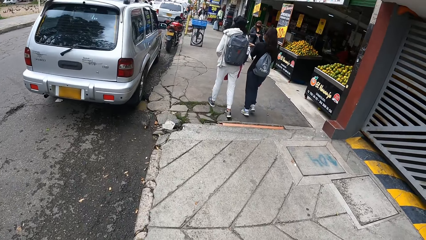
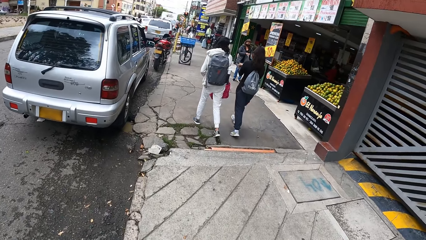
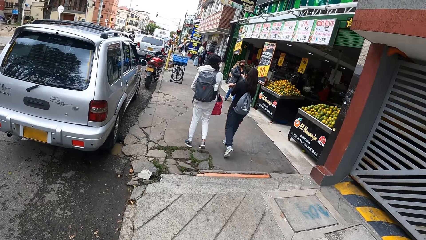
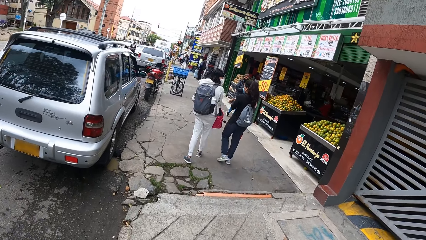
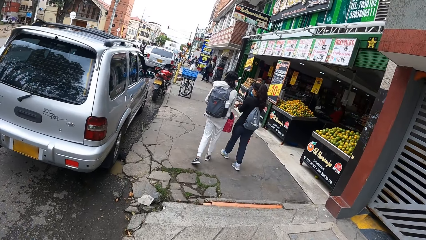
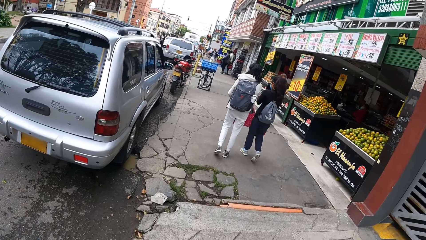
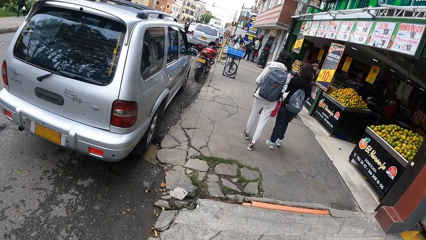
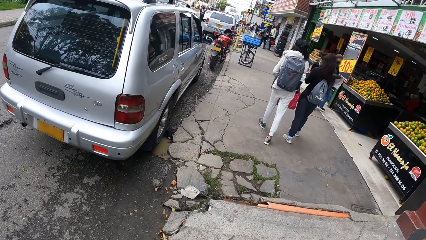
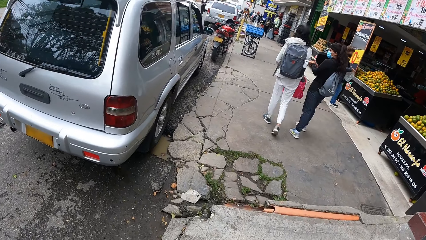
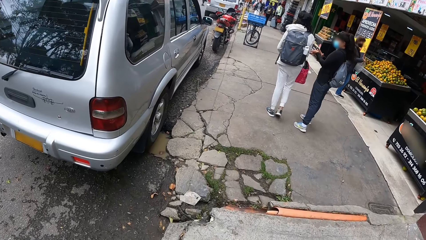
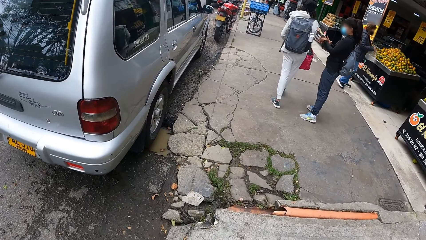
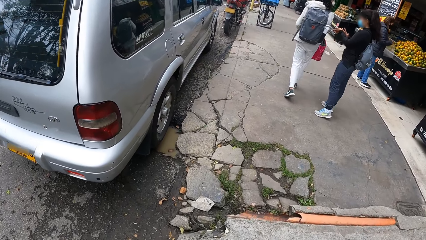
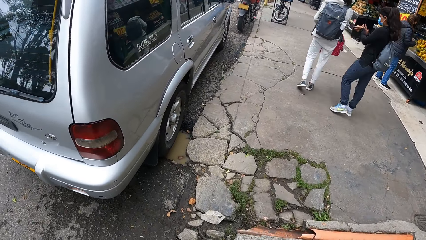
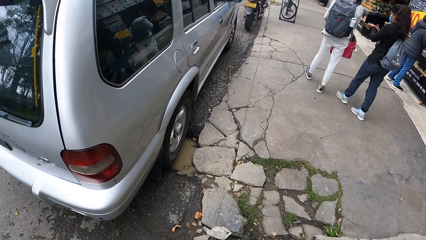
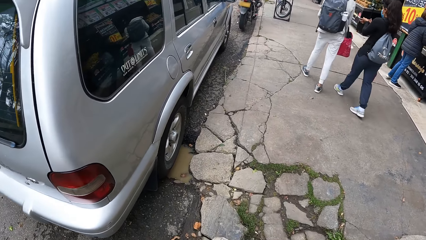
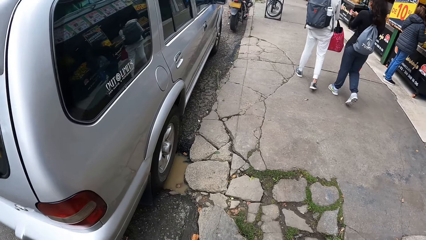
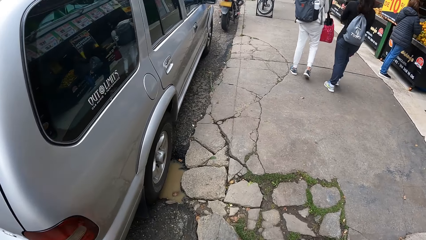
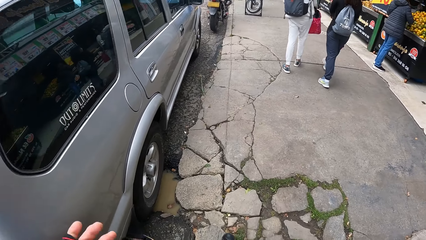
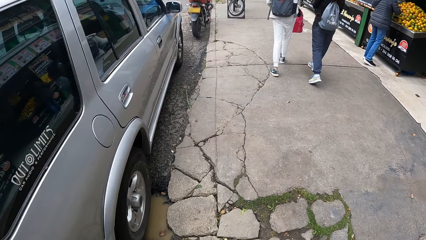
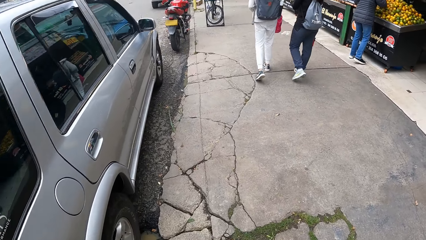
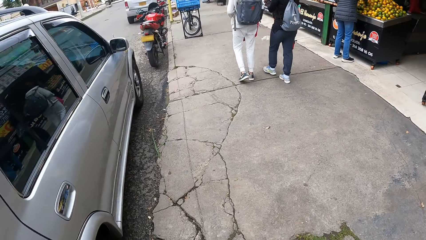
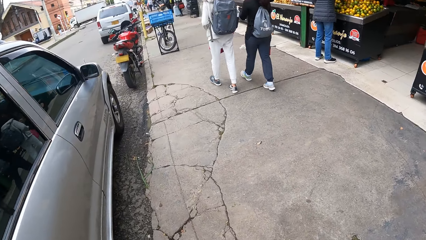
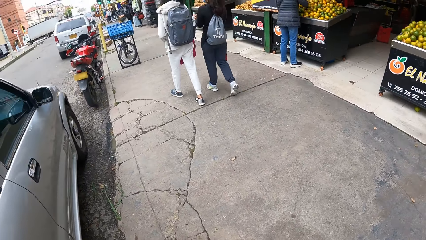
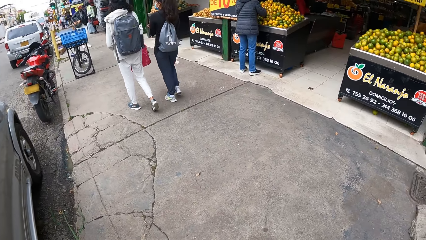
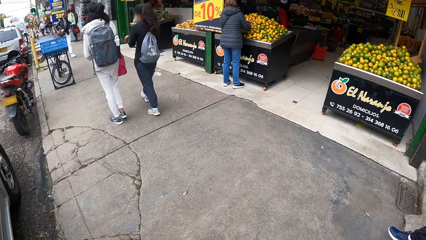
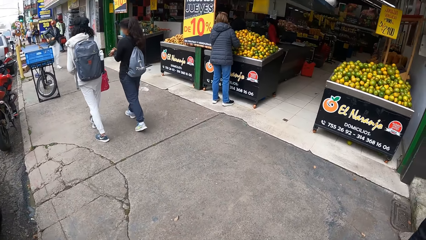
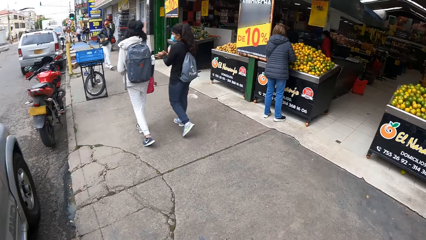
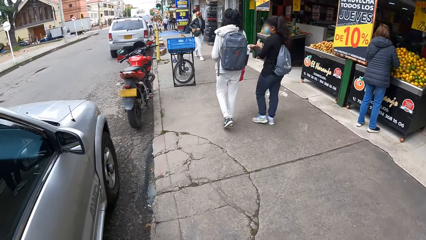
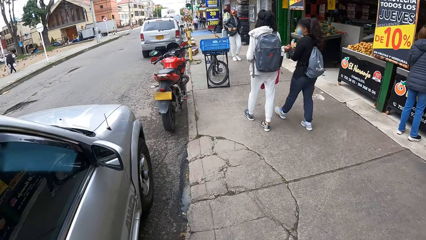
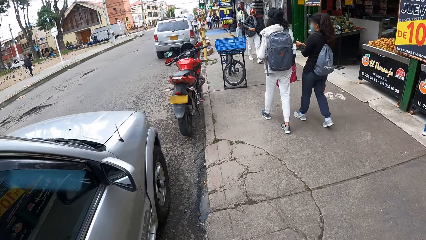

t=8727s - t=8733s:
A woman rubs her hands together.

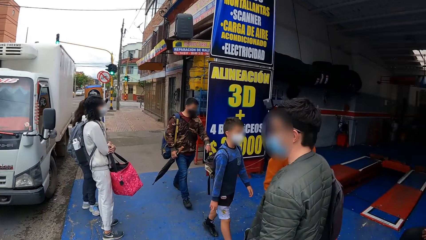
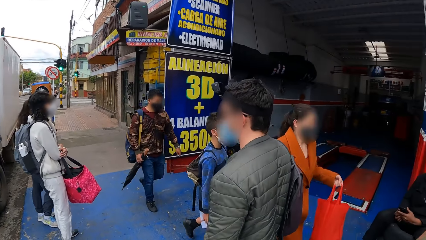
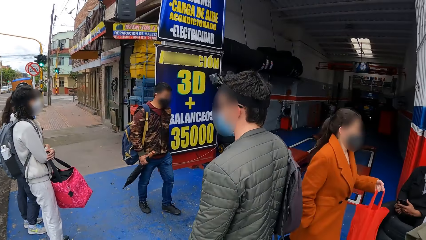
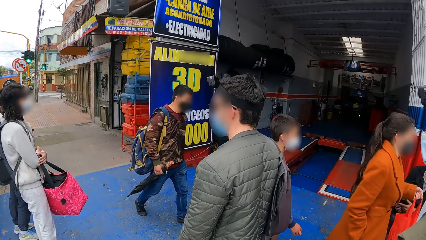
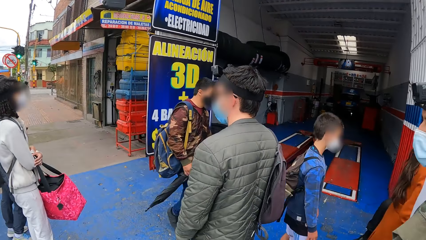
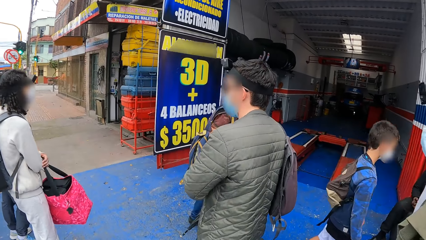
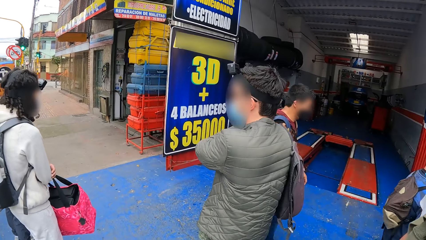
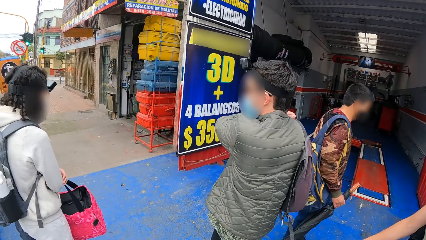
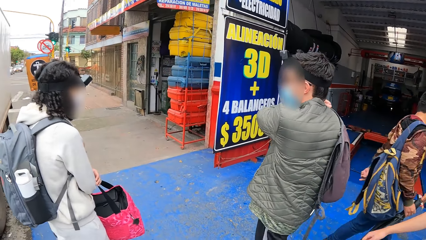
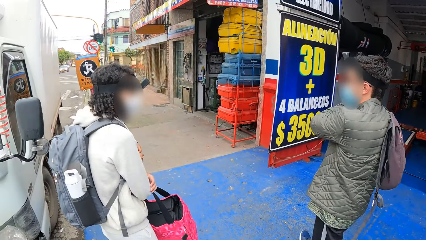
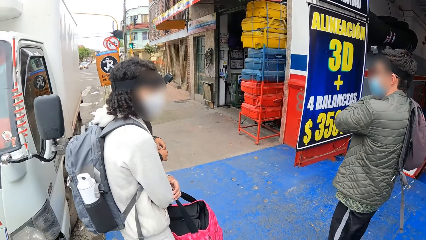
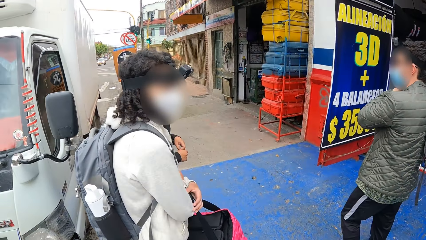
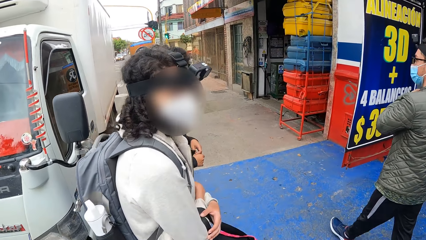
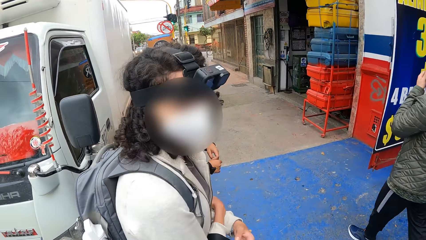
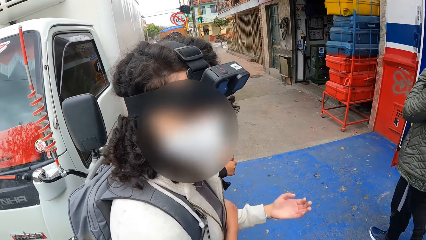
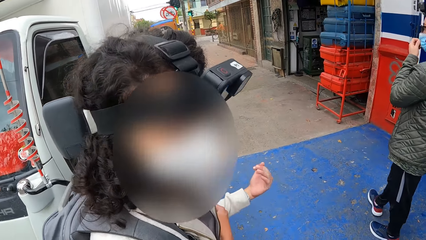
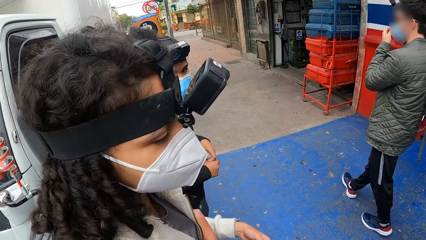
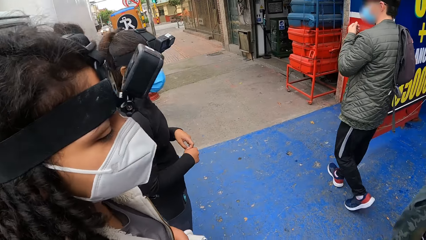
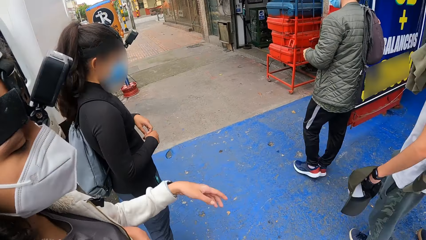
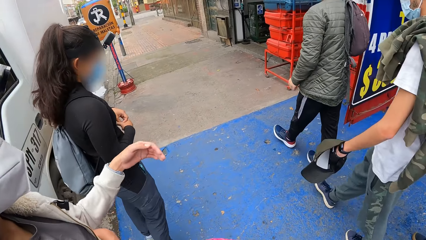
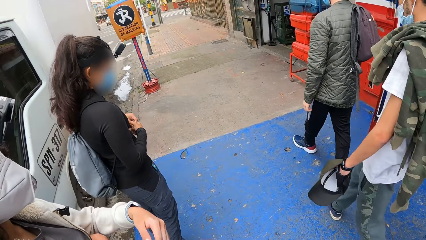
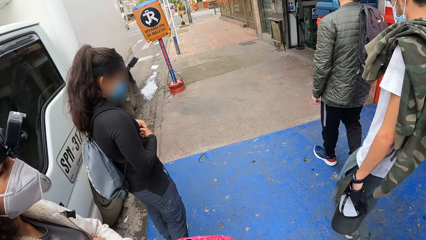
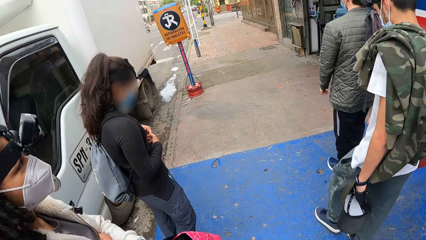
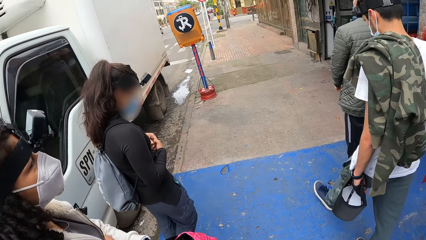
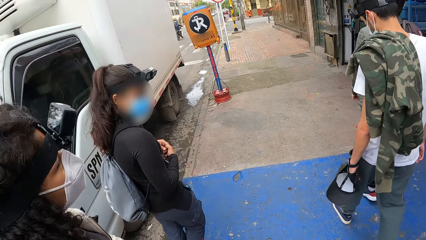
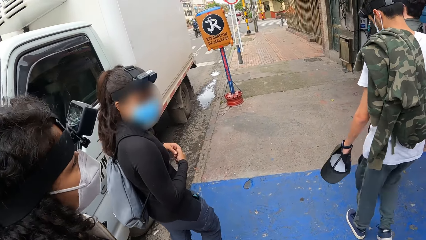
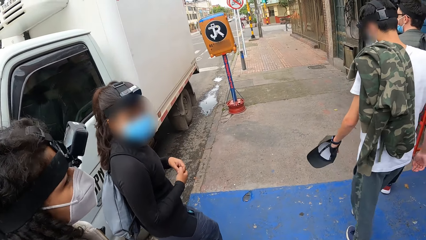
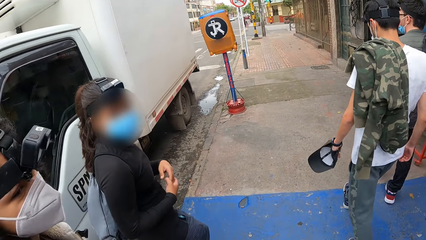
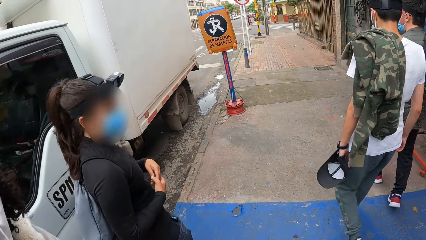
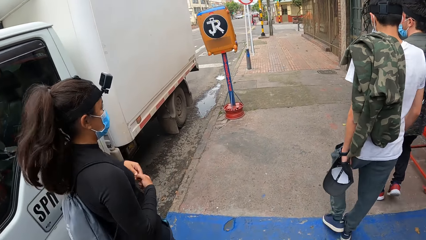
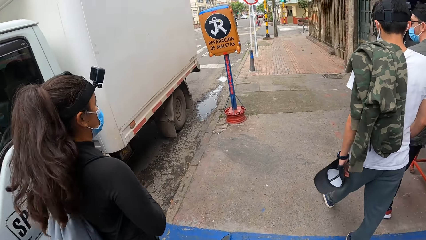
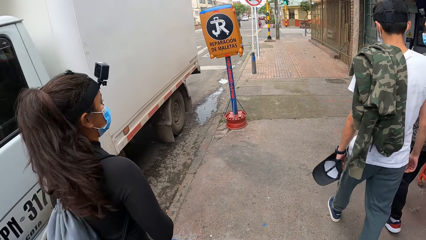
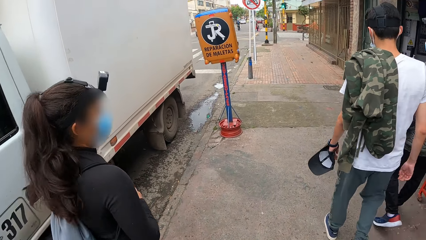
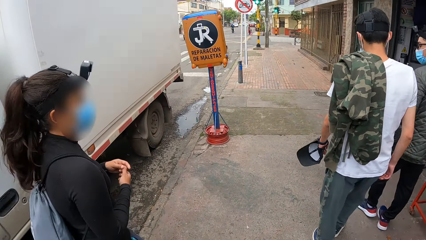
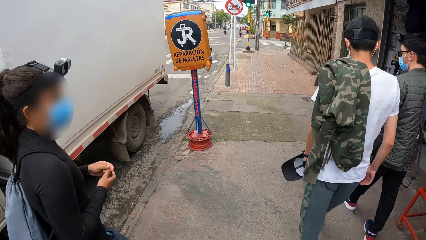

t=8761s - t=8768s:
A man adjusts a bag on his right shoulder with his left hand.

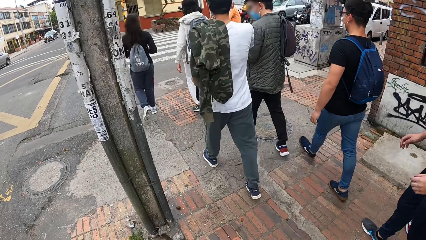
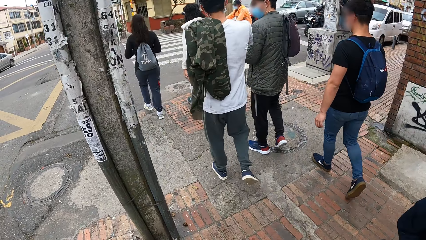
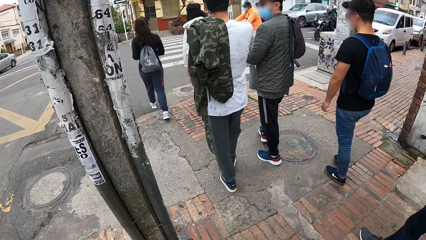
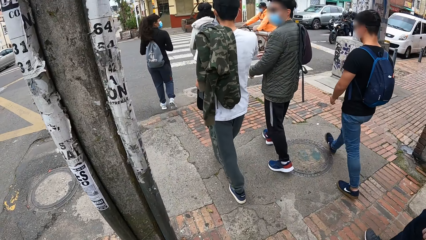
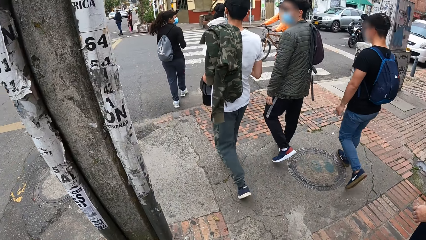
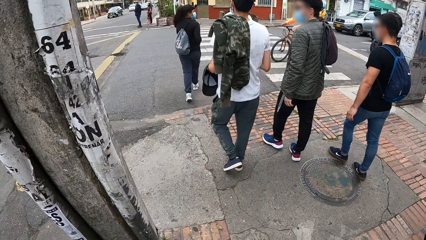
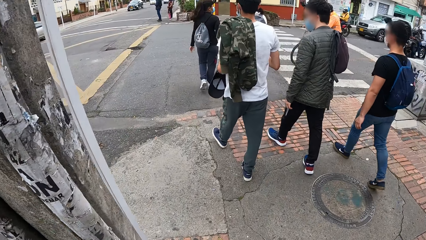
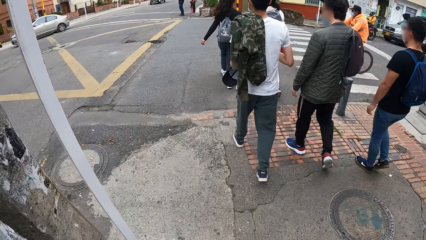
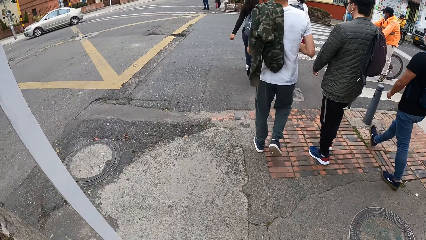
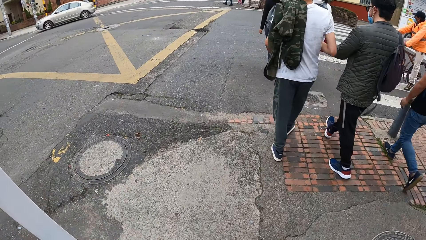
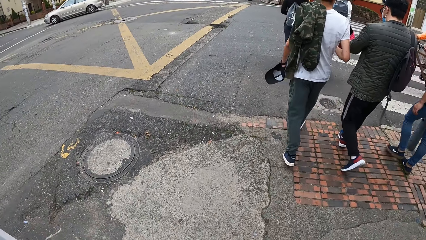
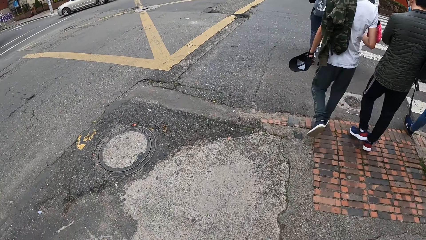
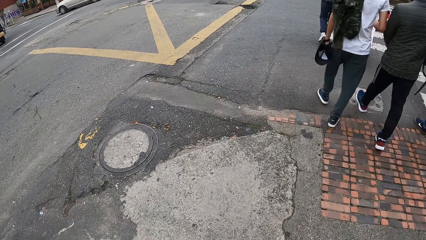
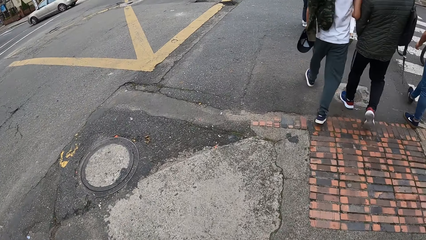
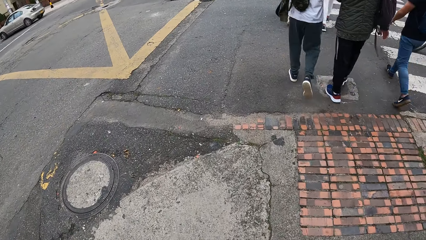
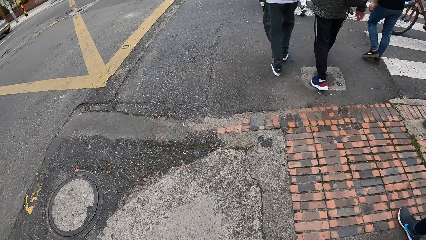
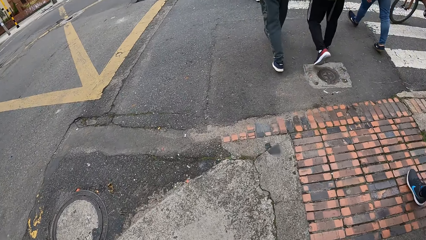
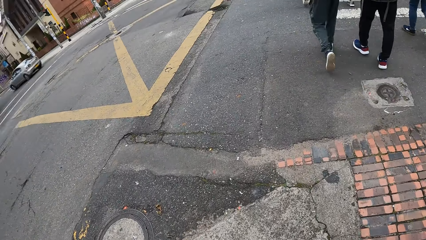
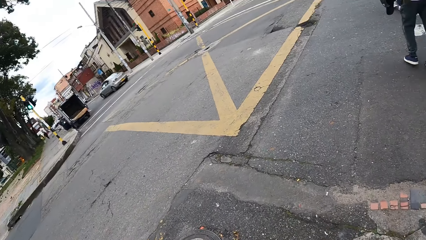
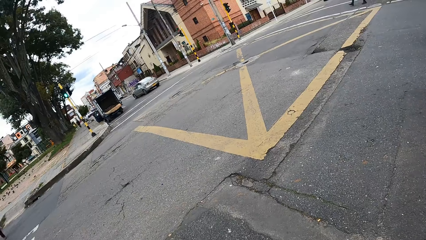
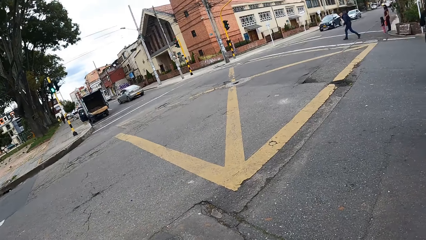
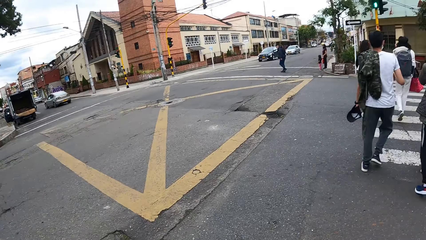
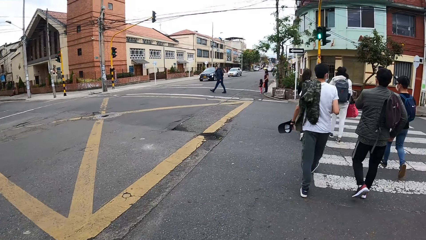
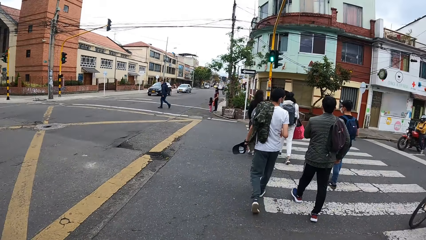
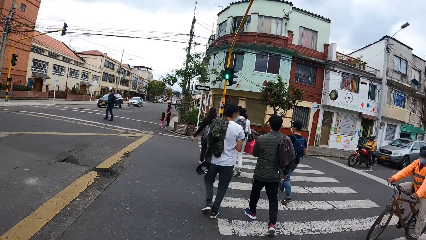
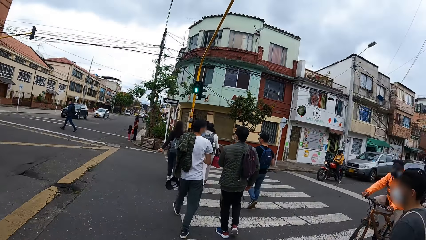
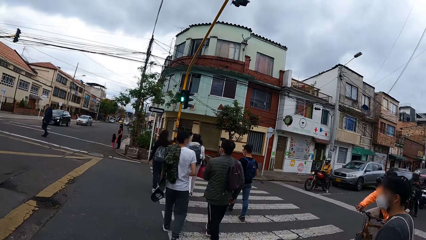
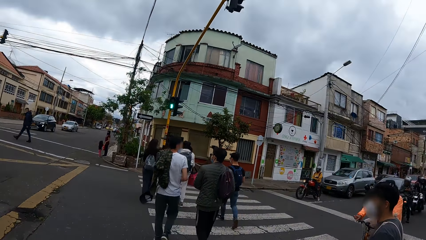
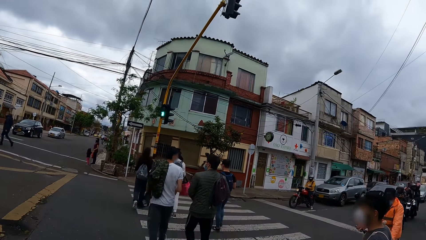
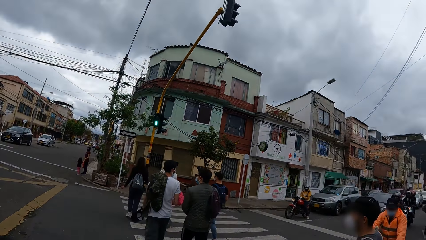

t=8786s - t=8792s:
A group of people cross a road.
